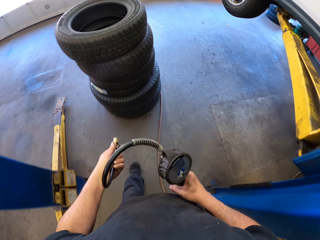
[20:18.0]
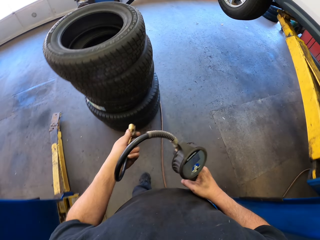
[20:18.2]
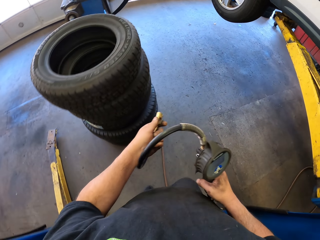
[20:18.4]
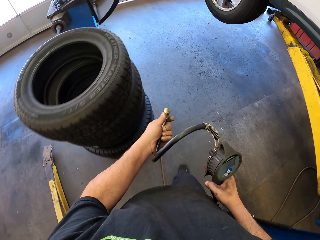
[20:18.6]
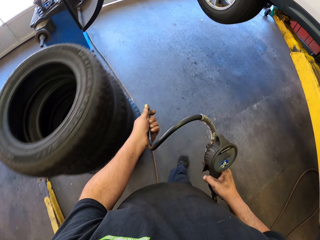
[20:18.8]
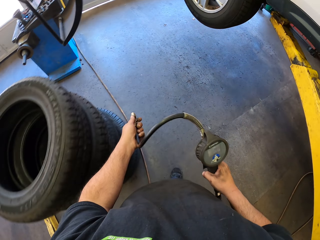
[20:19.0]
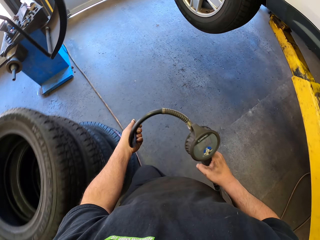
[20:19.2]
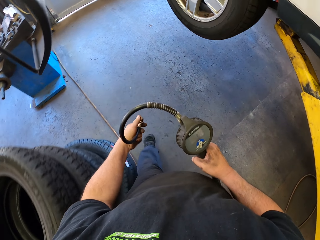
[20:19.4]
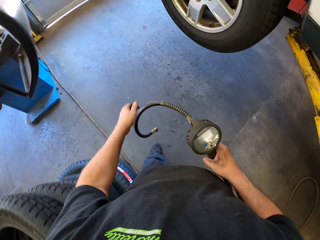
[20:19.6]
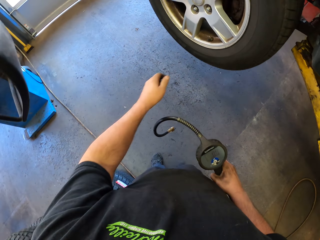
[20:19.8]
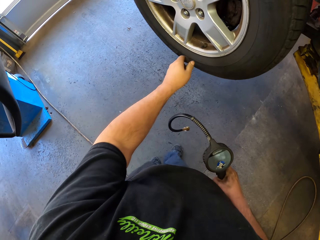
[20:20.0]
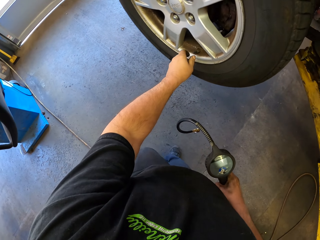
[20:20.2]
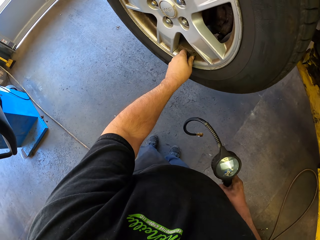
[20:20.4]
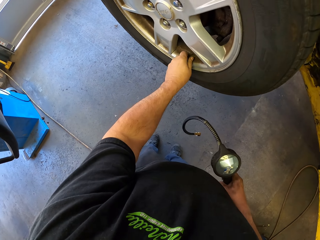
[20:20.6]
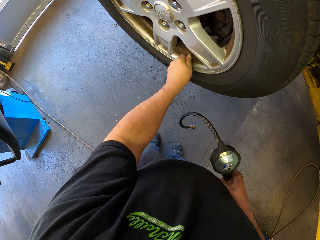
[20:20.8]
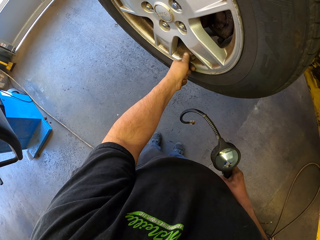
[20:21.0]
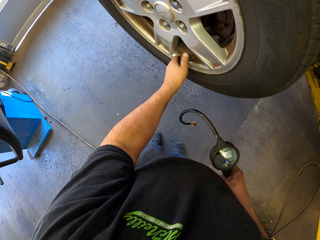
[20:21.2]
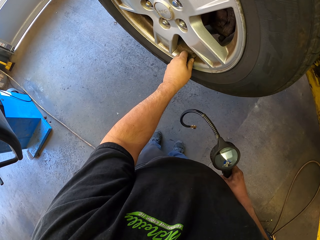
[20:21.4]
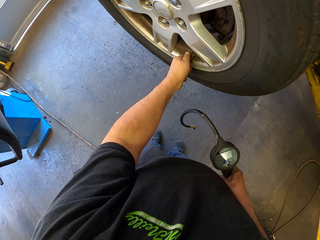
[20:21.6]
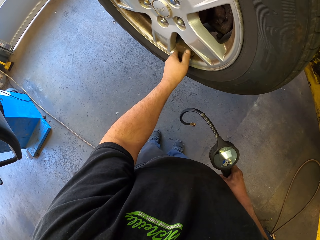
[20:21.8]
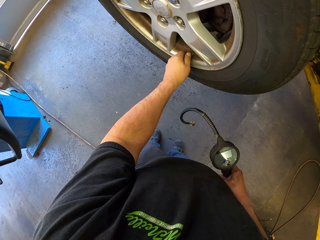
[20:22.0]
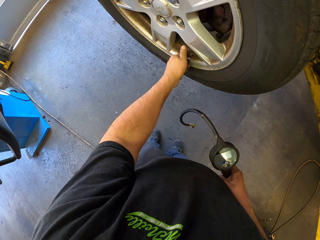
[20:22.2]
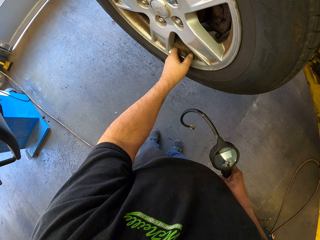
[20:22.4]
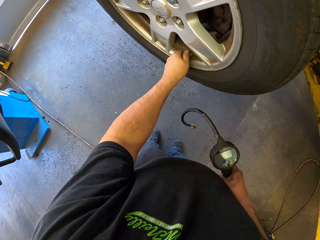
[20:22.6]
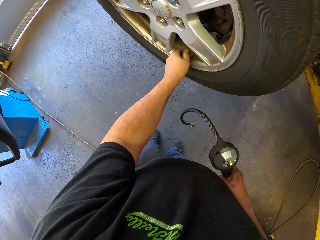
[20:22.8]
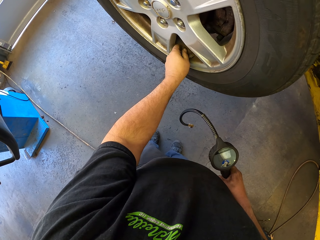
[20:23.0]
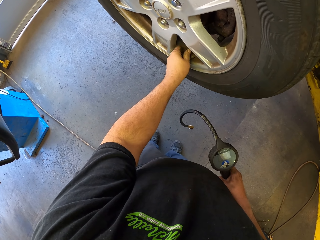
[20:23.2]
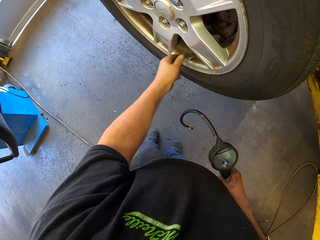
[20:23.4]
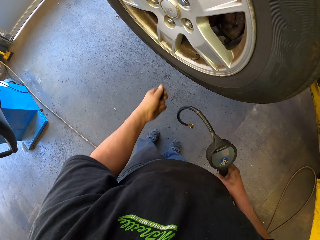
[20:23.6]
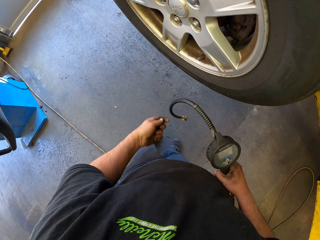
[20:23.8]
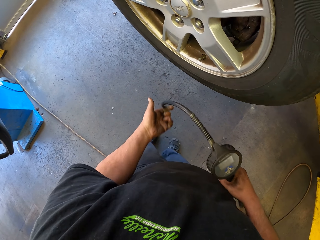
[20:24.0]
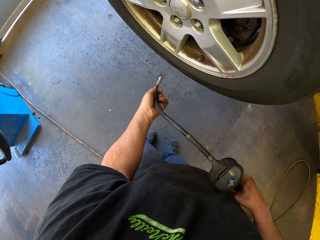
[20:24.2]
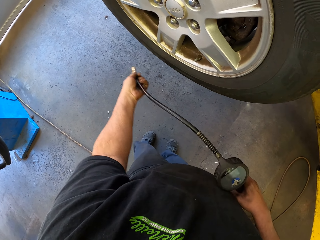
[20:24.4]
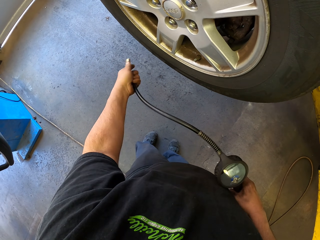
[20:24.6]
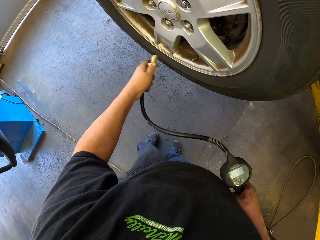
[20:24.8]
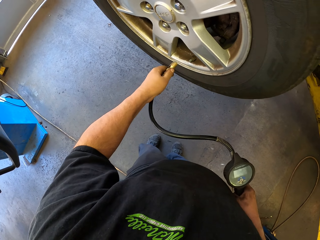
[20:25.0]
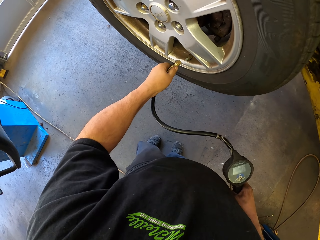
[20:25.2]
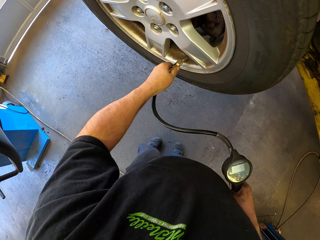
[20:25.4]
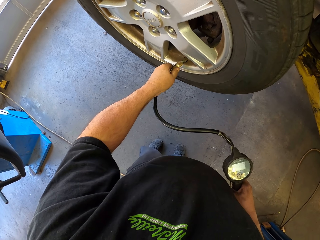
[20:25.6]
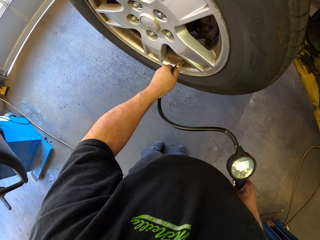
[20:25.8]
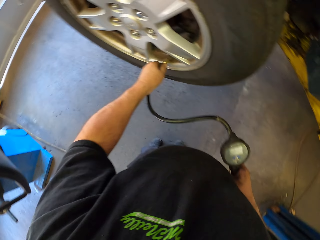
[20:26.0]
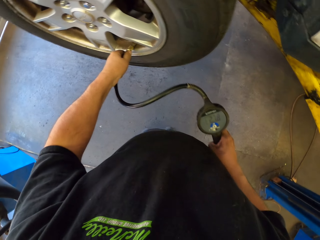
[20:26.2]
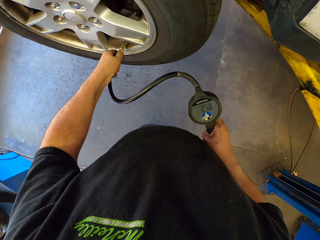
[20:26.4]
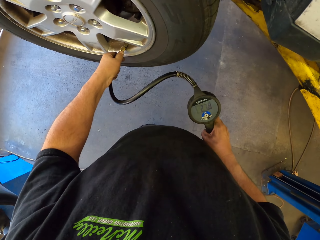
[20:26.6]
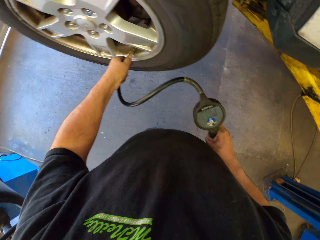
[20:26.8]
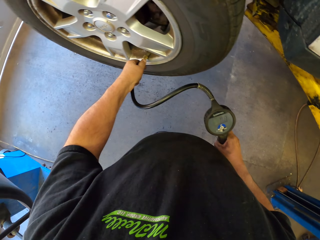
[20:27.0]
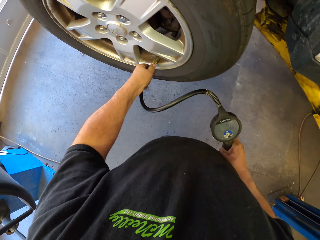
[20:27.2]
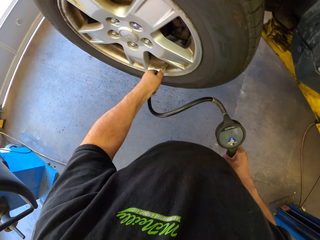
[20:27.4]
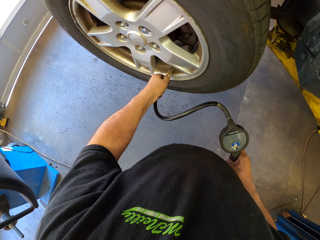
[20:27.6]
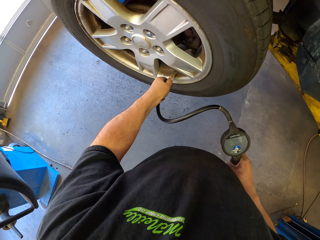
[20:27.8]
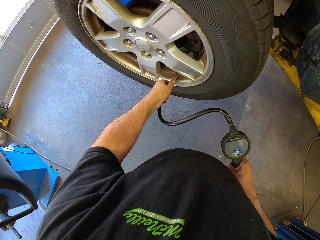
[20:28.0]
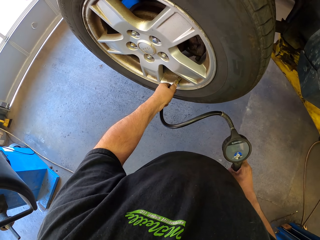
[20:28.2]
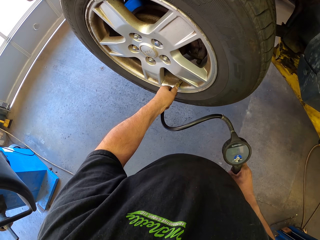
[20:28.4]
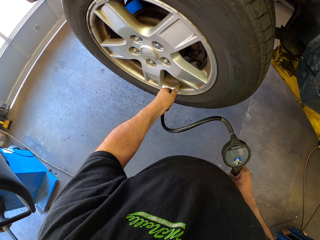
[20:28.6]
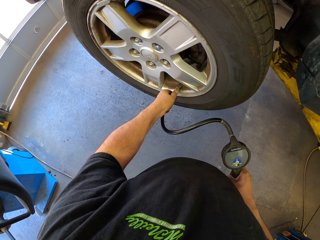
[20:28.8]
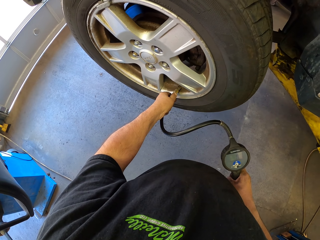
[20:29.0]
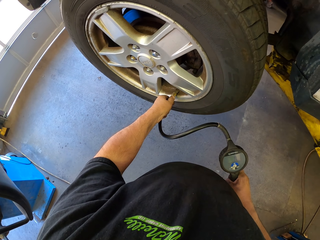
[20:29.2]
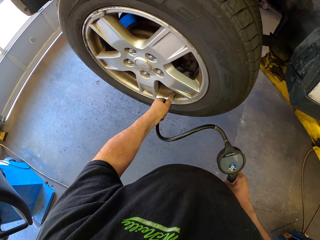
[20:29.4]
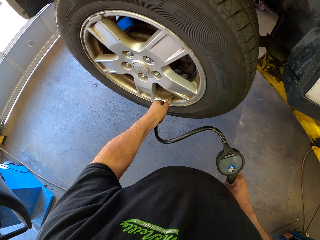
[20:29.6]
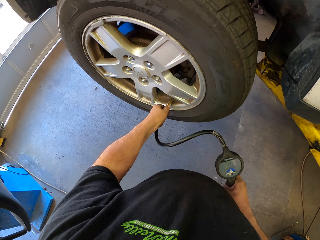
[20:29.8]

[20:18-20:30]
The camera wearer opens the bolt in the tyre with his hands. He fixes the pressure gun on the wheel. He presses the tyre with a pressure gauge.

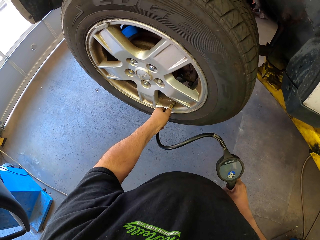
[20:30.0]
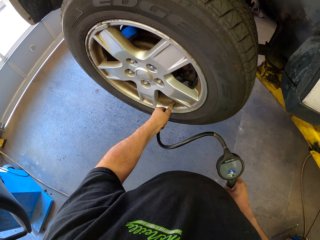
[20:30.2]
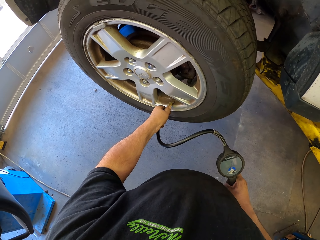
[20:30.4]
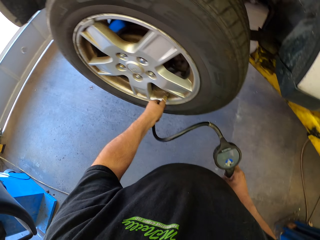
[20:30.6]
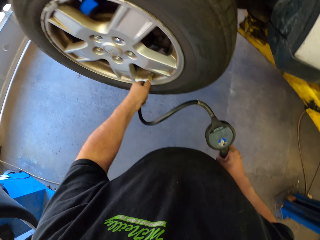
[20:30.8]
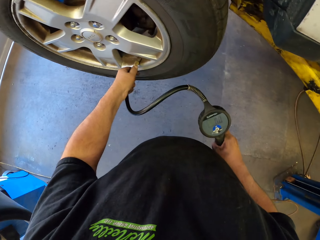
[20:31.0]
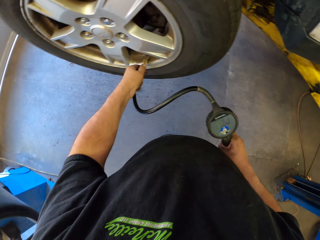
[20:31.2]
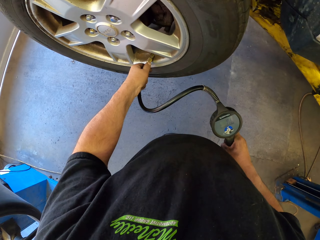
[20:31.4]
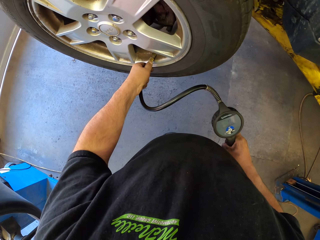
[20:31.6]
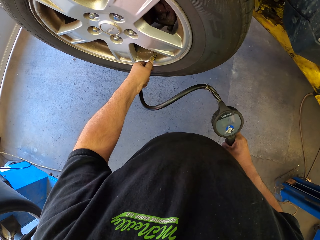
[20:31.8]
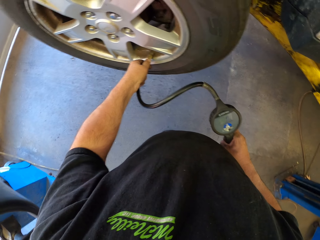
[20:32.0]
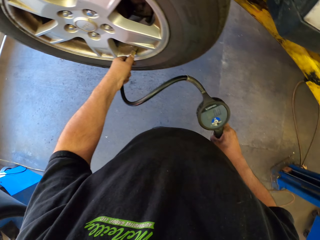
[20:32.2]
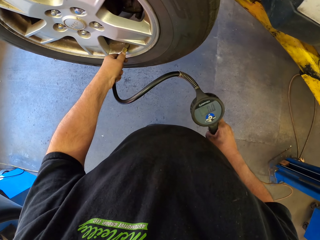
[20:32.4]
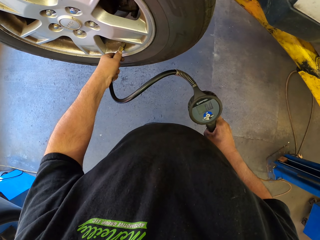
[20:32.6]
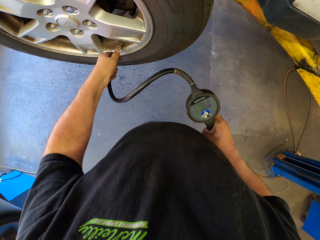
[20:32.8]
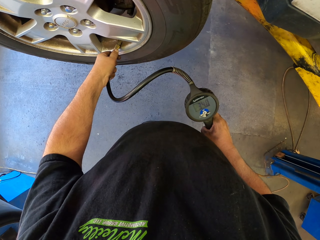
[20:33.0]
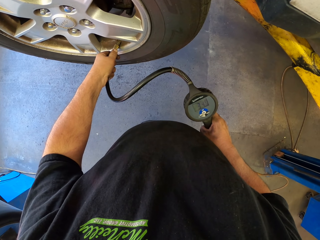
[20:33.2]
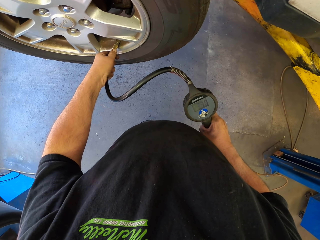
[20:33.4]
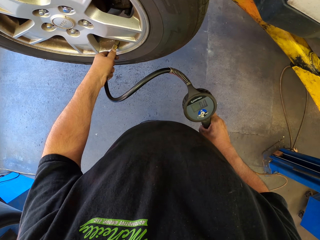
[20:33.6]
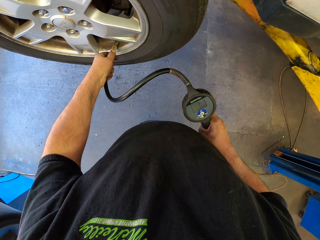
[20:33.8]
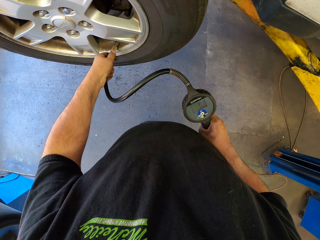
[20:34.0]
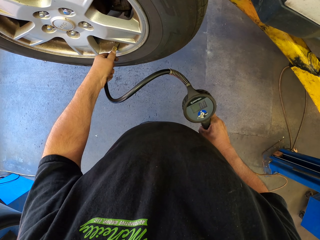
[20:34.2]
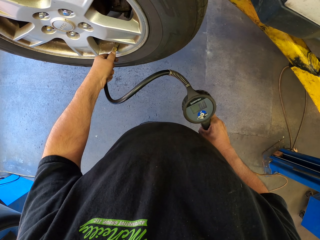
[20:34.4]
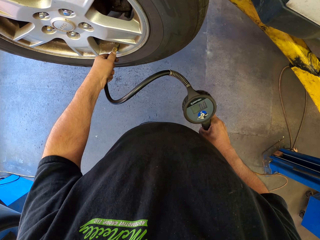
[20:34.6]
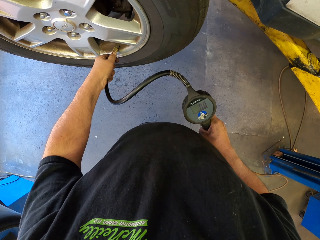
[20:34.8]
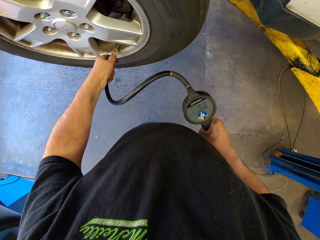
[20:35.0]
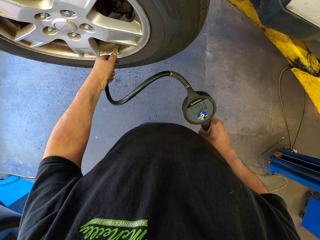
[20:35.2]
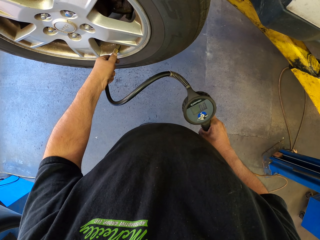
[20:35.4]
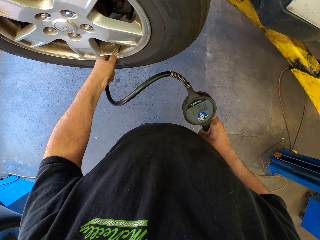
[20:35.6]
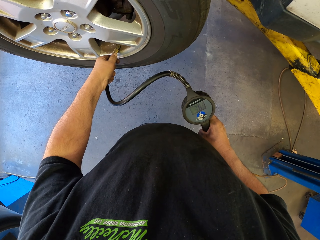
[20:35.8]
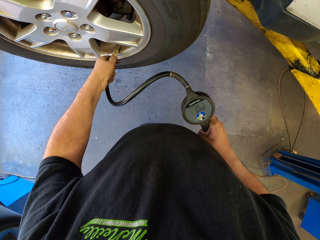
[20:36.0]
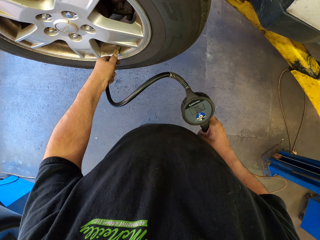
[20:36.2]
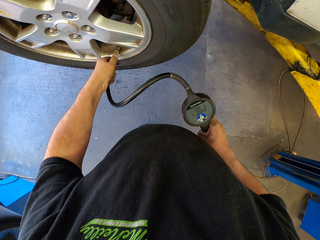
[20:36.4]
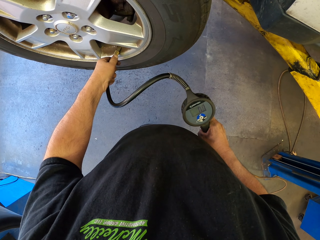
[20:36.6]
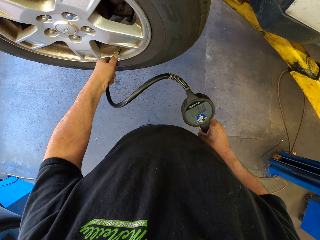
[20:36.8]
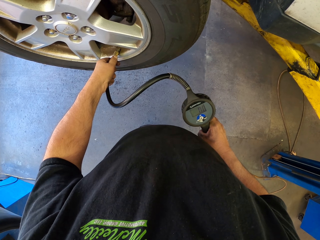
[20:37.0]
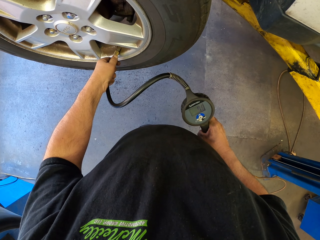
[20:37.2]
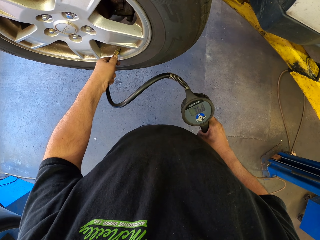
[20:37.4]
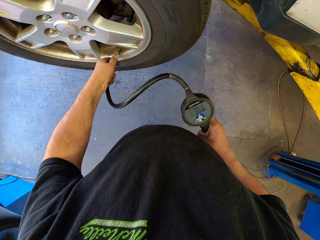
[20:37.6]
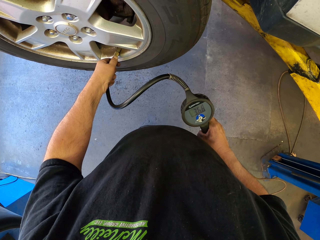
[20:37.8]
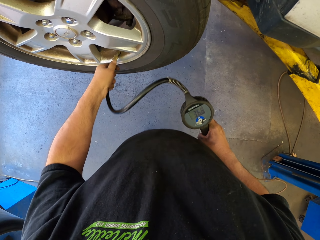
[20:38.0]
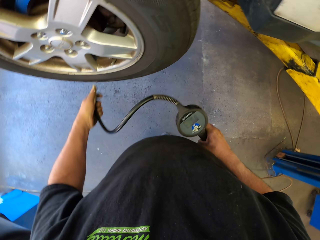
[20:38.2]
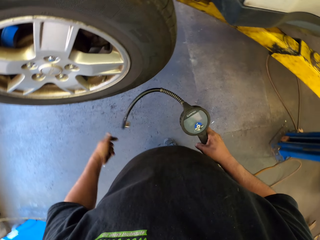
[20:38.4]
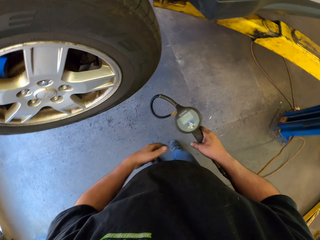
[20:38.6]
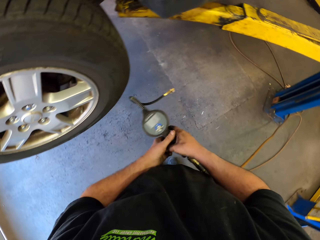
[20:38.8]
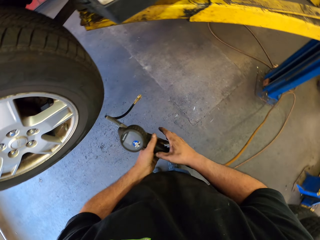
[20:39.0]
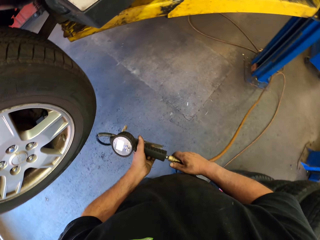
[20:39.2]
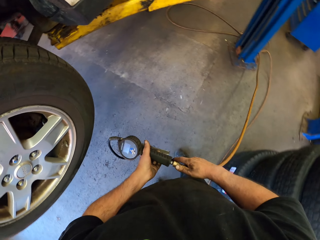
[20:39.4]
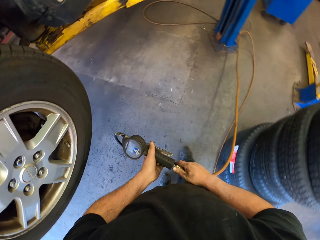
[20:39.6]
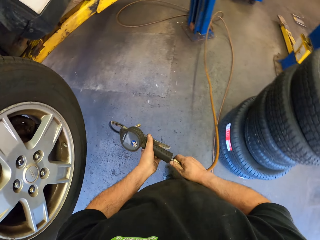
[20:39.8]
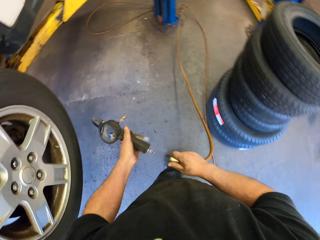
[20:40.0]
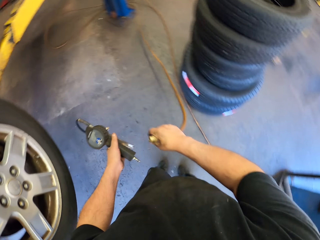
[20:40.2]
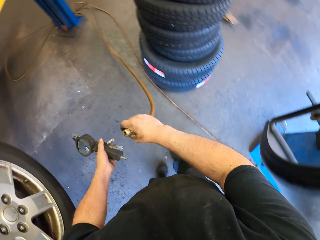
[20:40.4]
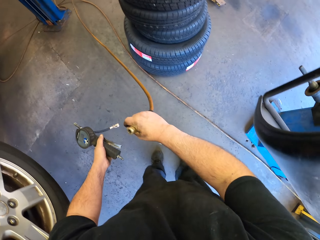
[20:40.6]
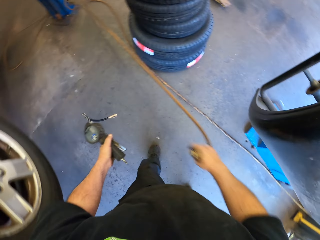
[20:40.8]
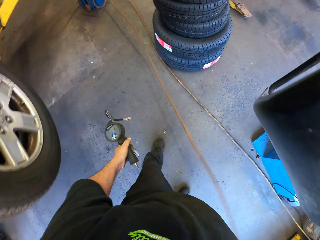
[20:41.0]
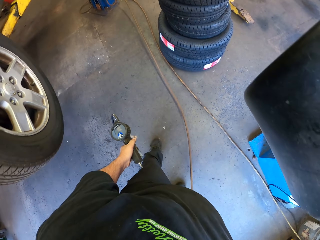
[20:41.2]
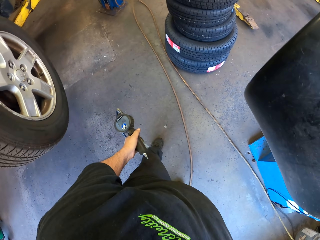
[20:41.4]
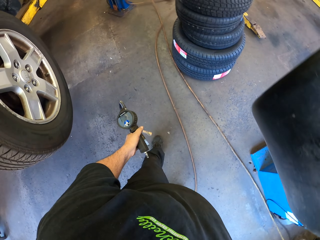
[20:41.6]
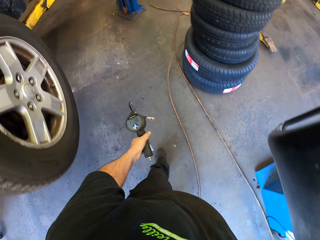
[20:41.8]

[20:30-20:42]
The camera wearer stretches the pressure gauge. They disconnect the pressure gauge.
